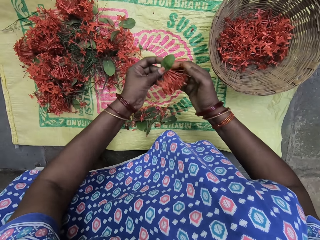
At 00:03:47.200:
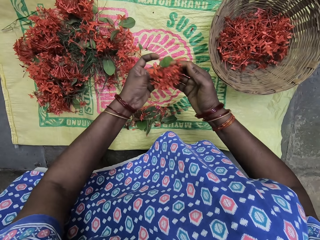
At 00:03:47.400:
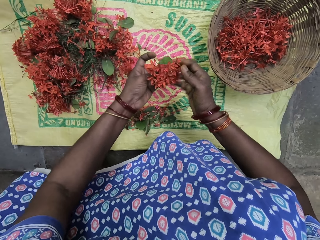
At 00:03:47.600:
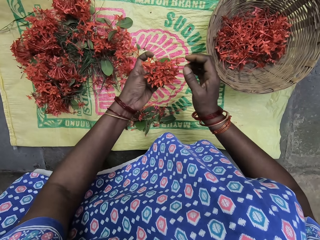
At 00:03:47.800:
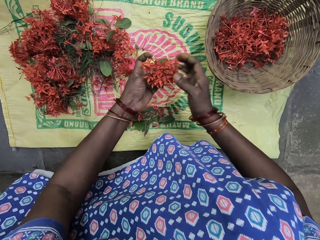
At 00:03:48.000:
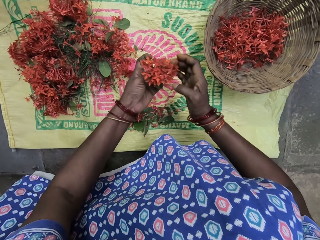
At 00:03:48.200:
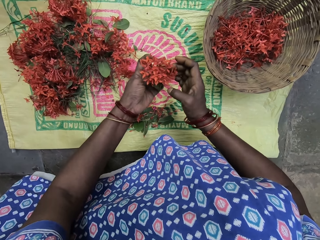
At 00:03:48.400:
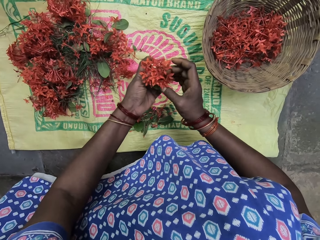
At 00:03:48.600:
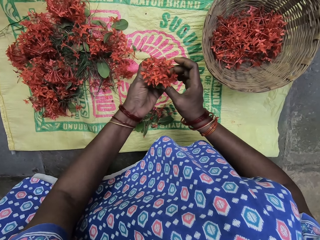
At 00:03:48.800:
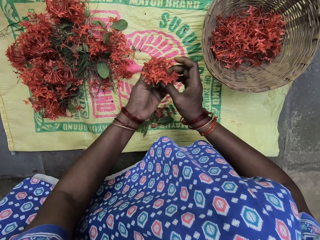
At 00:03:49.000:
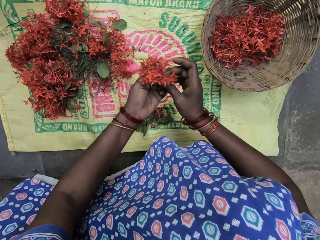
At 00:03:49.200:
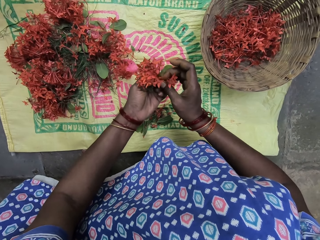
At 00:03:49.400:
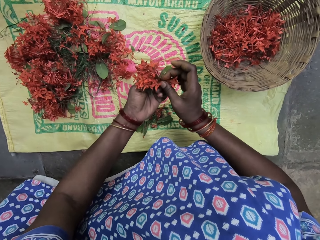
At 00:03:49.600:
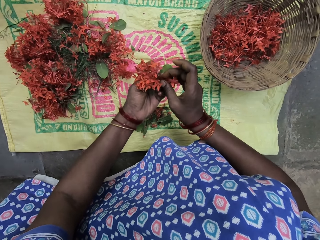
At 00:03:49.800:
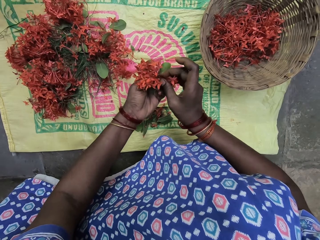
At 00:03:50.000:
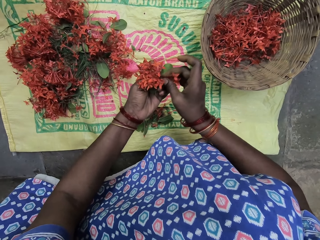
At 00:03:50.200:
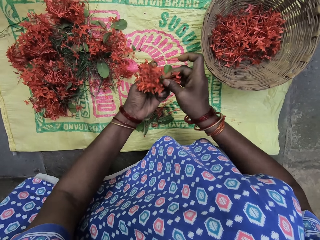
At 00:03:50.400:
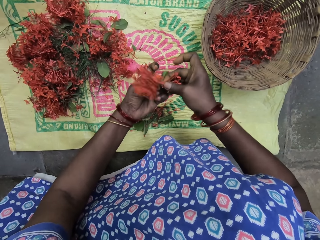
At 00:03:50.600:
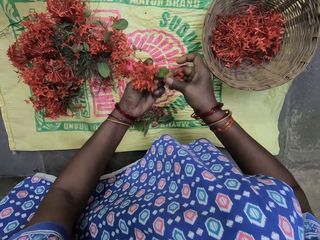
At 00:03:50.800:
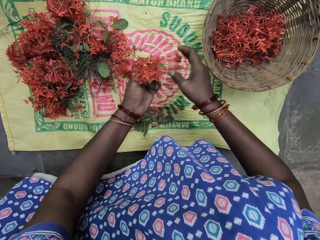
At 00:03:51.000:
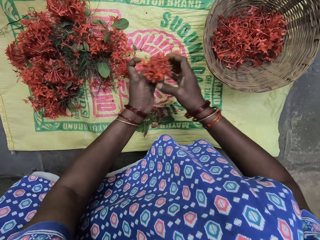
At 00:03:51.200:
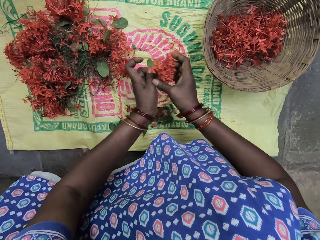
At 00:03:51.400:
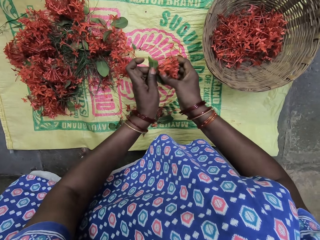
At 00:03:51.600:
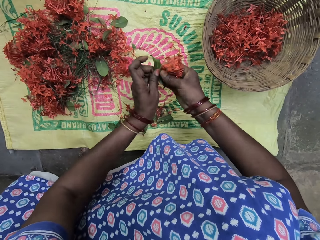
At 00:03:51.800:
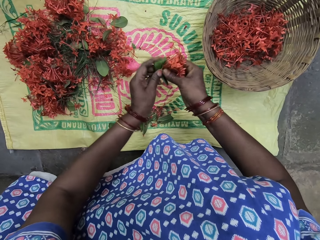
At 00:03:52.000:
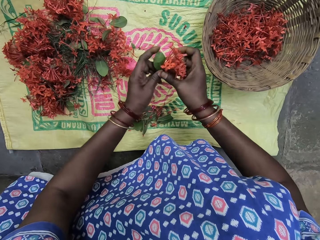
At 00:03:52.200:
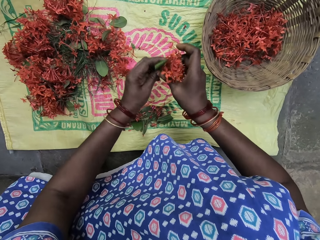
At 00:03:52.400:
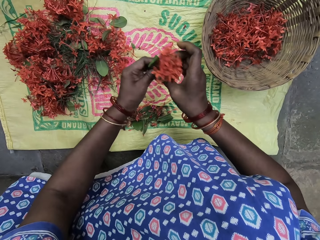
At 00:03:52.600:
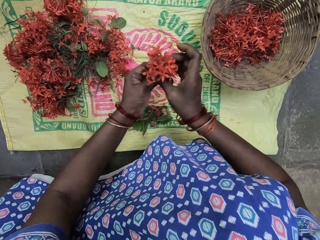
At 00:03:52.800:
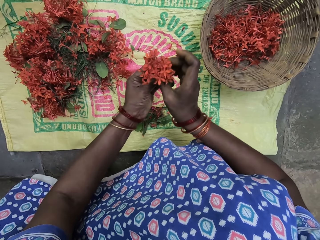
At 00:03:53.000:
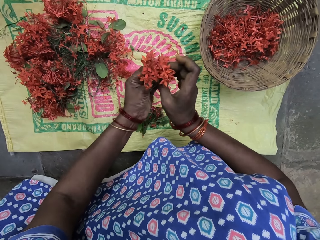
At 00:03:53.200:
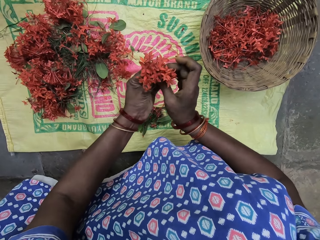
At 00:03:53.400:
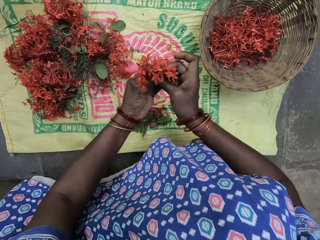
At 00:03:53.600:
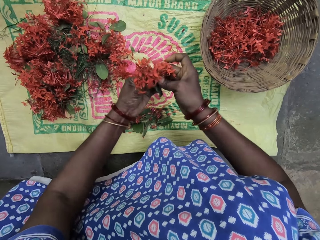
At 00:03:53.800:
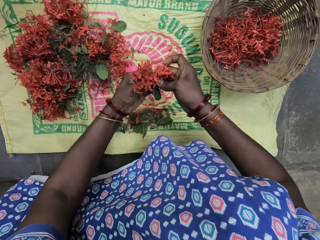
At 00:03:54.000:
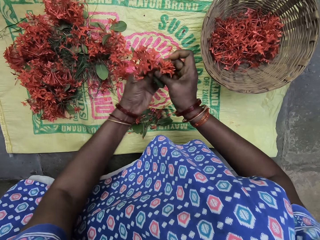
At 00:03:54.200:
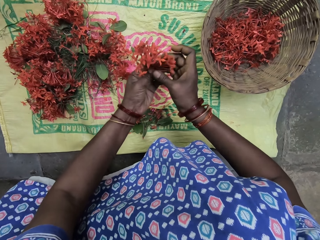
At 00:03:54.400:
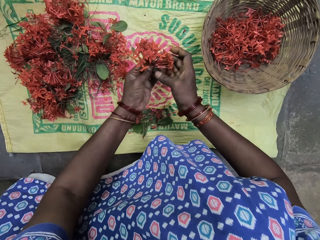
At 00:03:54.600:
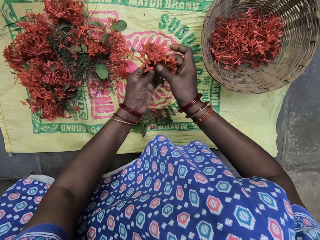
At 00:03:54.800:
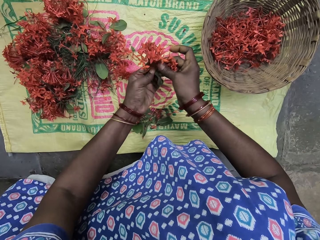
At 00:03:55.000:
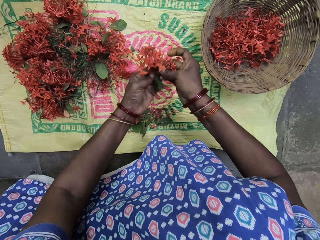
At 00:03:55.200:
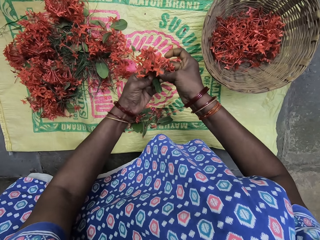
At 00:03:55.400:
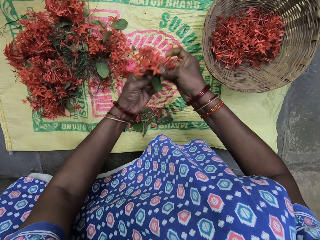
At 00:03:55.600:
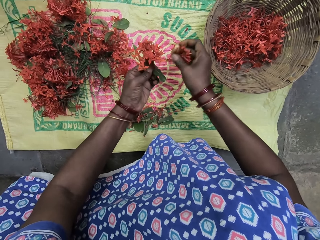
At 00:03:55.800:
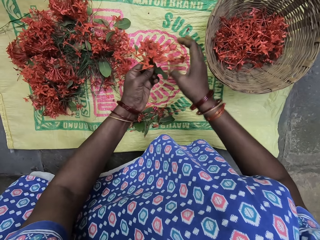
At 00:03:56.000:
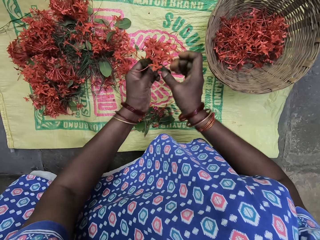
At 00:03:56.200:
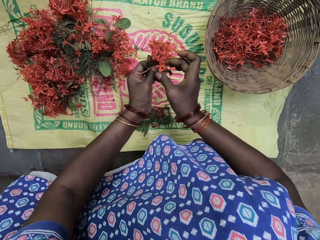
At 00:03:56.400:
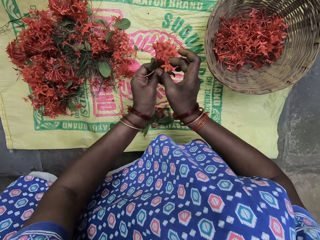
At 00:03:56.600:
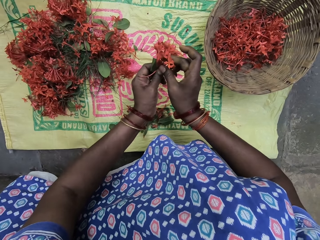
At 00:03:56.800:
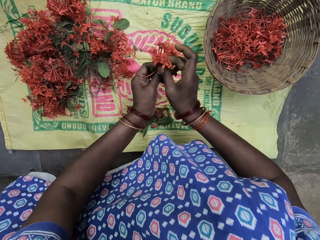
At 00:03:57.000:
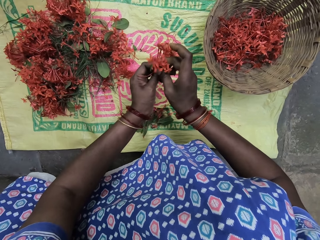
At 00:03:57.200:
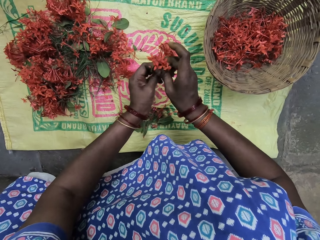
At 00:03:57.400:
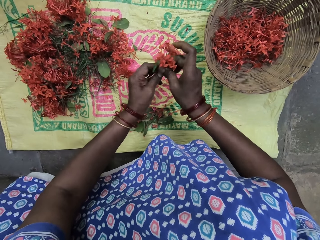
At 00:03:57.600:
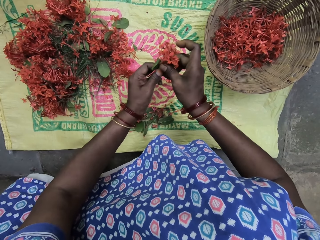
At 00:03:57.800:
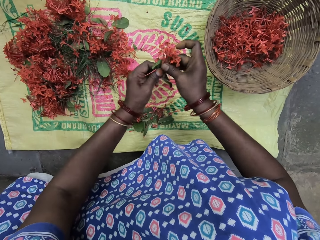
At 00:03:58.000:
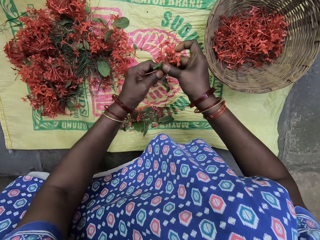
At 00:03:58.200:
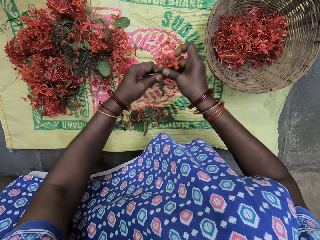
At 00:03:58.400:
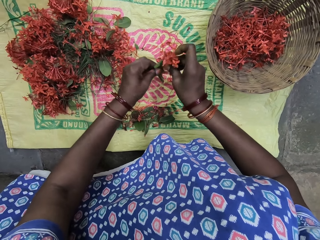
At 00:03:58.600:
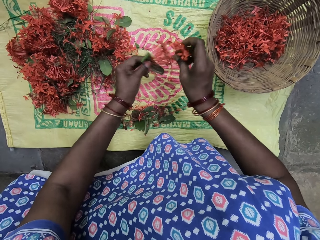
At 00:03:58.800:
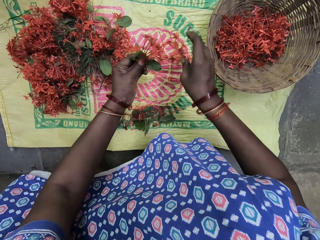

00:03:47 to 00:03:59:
The camera wearer plucks the flower petals or leaves.

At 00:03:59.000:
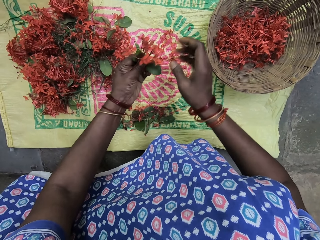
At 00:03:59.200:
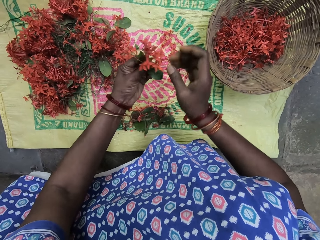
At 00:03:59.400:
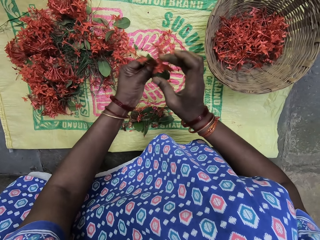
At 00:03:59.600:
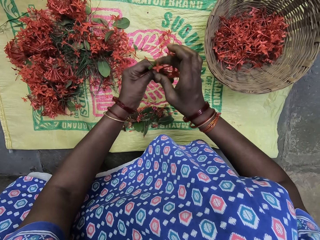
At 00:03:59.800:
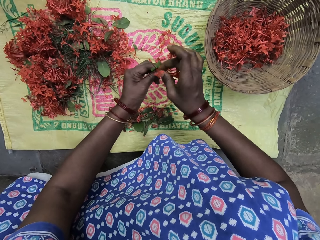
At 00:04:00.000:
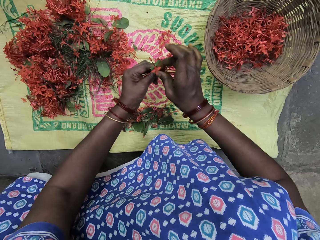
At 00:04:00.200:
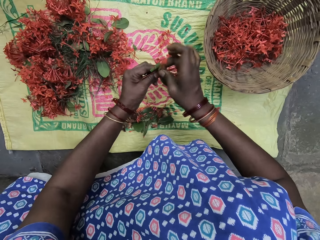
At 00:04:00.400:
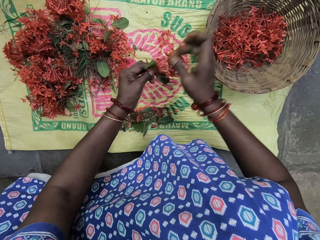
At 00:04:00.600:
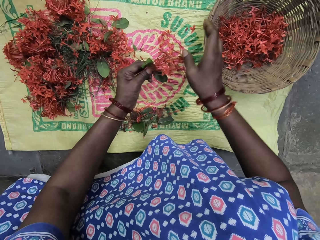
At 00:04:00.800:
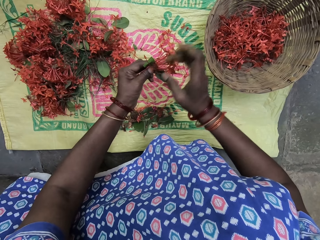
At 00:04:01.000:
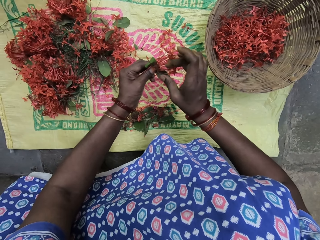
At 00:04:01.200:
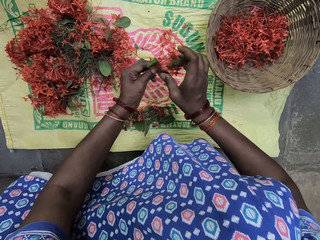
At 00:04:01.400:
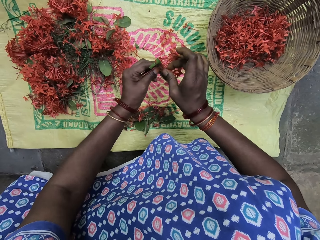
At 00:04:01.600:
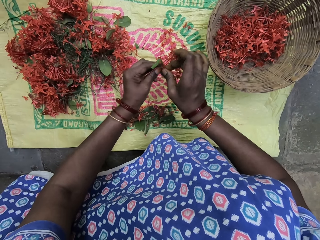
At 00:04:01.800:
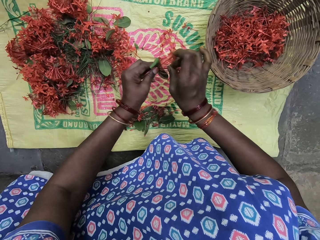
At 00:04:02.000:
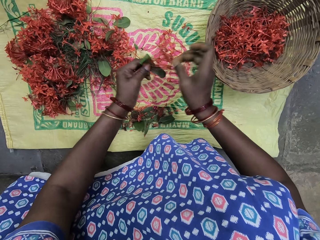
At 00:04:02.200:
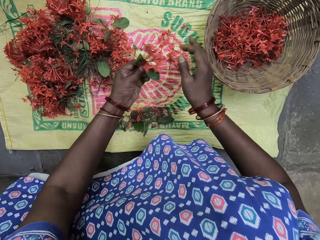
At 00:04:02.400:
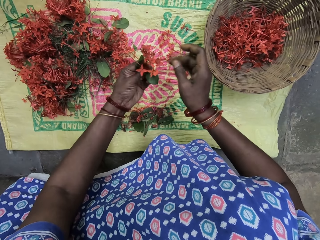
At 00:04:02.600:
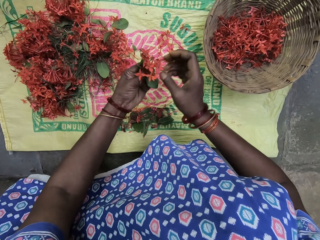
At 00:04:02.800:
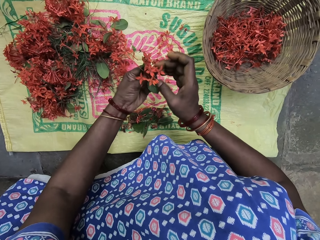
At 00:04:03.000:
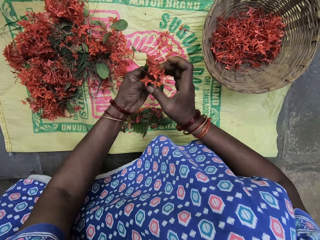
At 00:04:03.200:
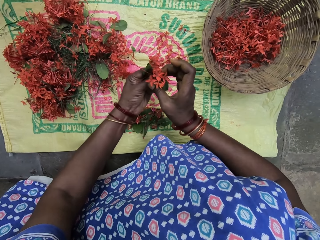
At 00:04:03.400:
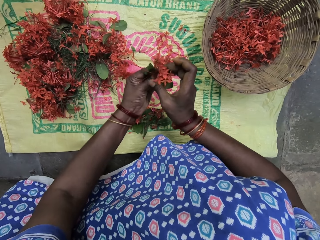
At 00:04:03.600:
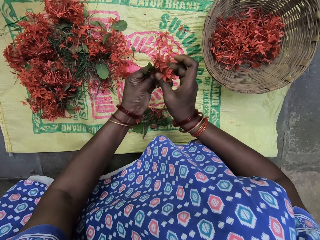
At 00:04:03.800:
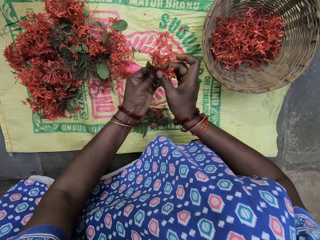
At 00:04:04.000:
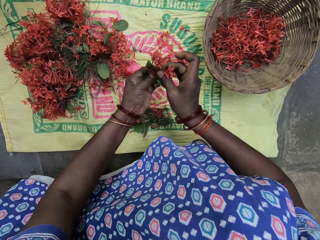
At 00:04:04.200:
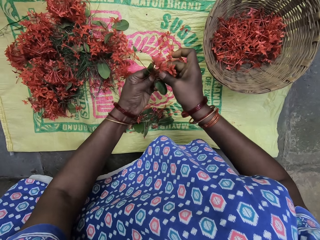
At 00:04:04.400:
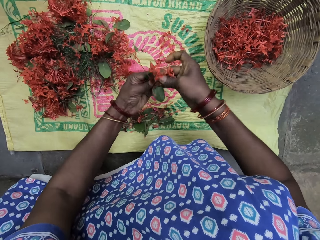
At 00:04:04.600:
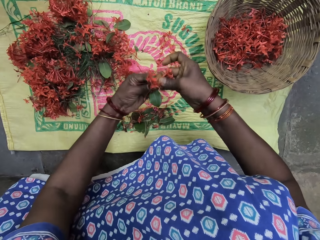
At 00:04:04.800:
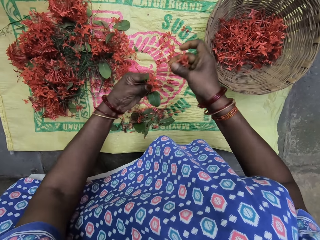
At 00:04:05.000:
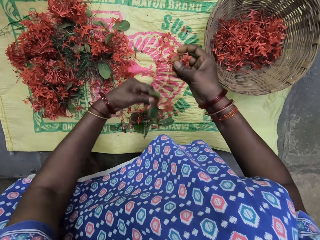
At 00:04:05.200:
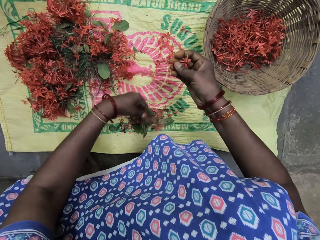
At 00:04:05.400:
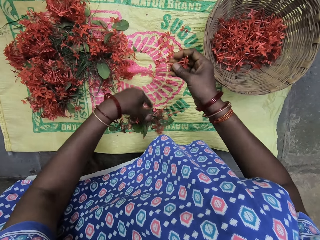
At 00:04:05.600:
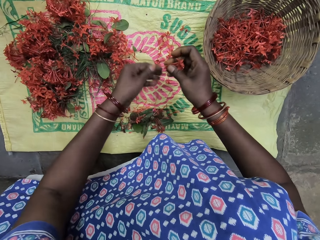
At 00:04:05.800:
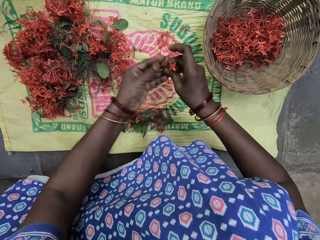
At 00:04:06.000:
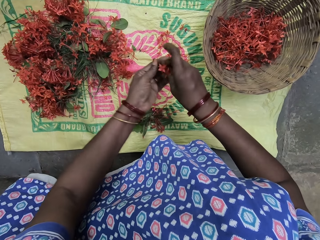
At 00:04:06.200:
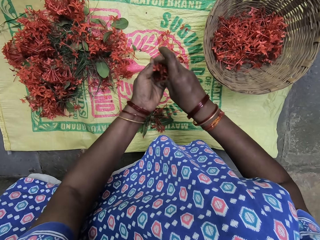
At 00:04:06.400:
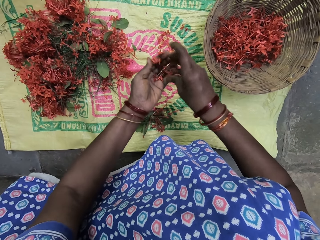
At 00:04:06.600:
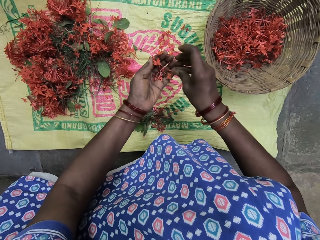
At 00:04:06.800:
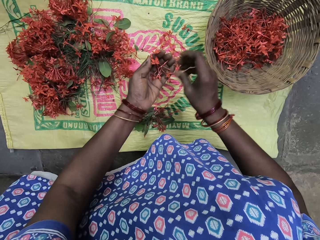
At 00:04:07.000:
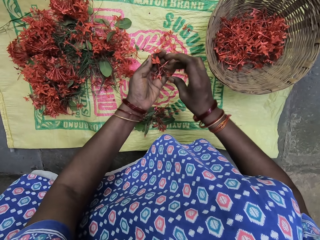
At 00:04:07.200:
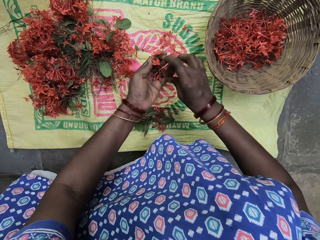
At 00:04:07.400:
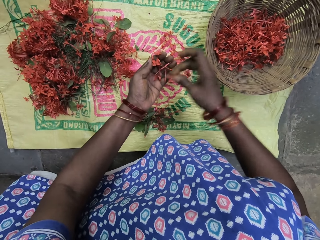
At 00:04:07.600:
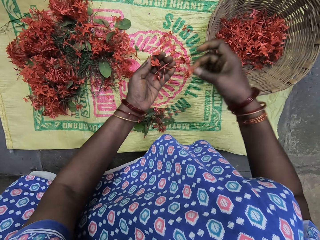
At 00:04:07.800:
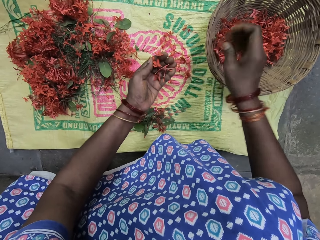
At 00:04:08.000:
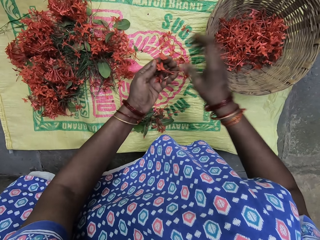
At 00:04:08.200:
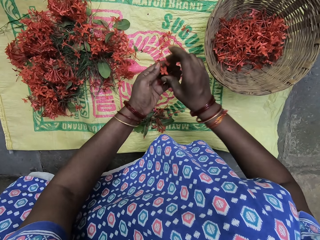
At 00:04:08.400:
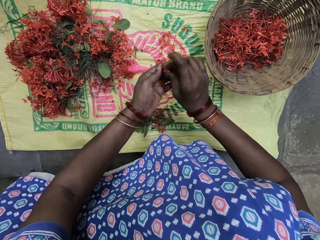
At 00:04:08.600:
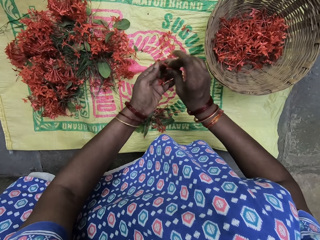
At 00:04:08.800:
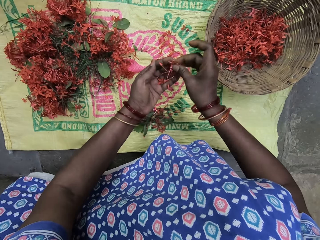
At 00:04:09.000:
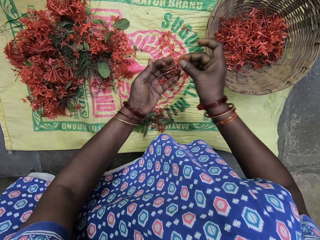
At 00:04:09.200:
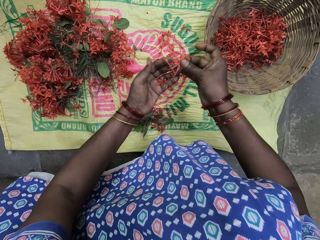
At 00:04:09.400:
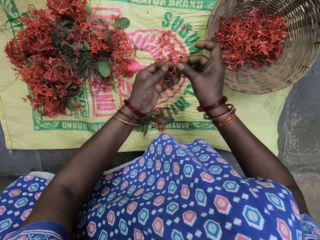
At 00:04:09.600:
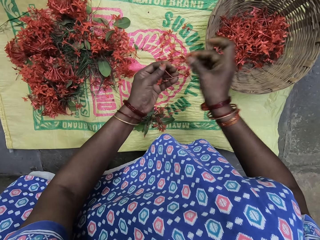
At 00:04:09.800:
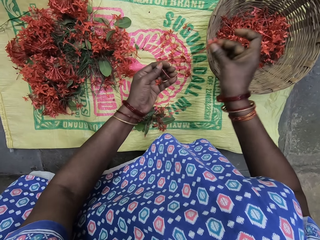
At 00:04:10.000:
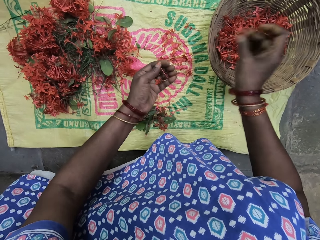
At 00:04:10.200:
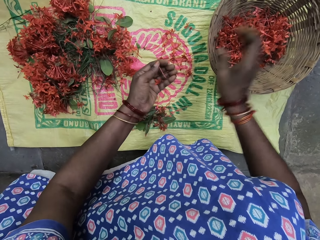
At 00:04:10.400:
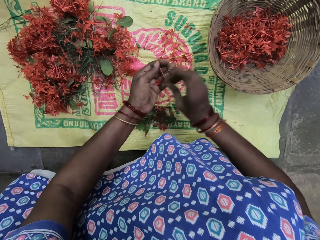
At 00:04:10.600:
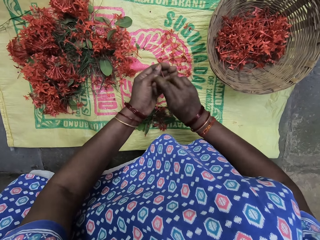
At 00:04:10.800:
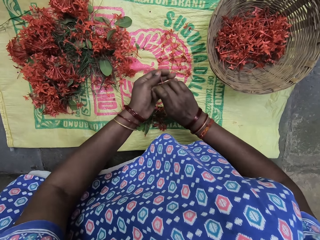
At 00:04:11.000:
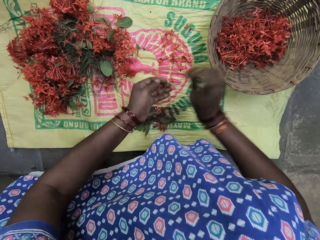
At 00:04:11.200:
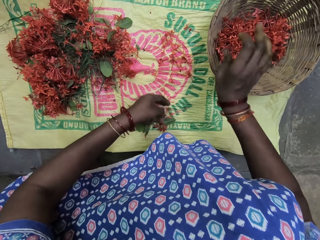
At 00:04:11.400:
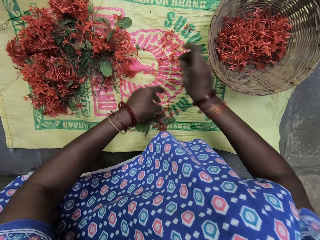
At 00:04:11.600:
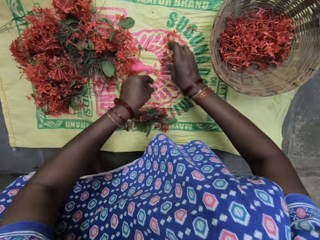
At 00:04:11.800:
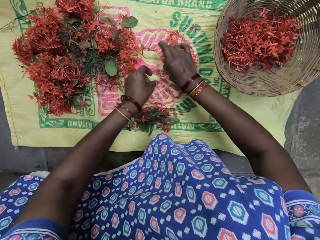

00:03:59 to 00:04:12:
The camera wearer drops the plant on the sack. They check the leaves. They put the flower petals in the basket.
